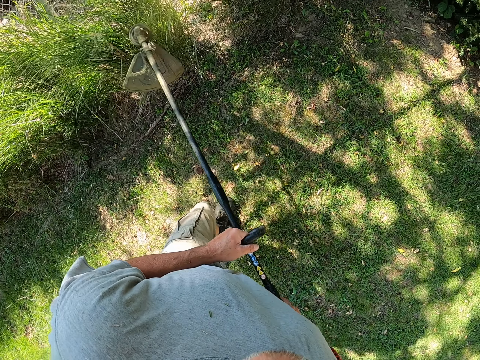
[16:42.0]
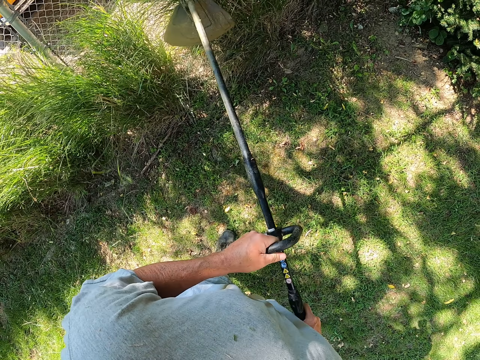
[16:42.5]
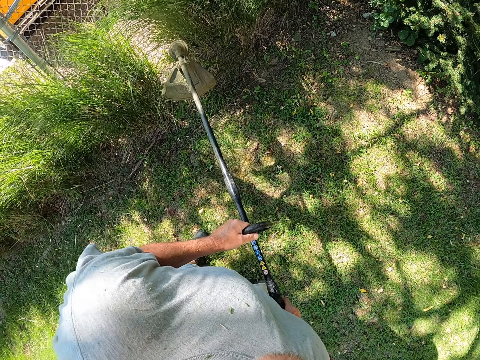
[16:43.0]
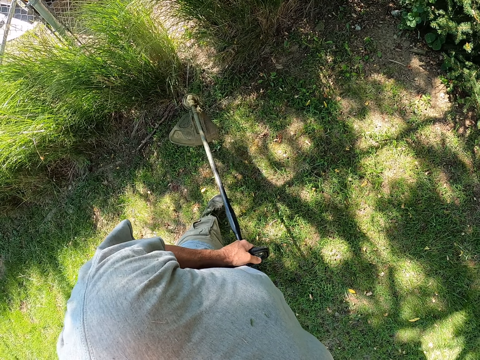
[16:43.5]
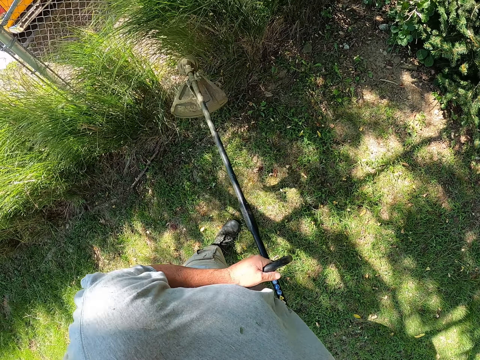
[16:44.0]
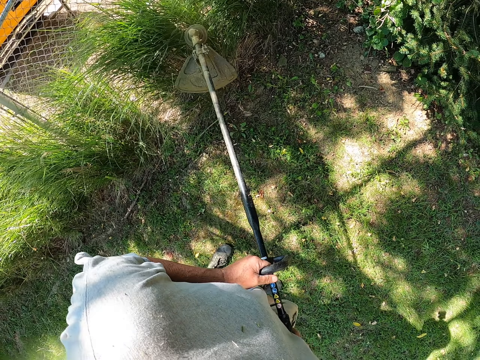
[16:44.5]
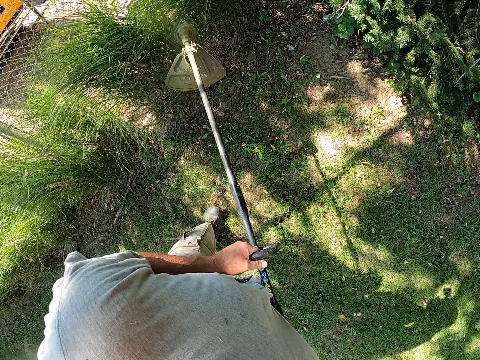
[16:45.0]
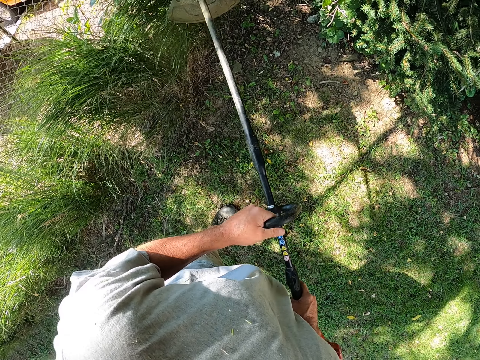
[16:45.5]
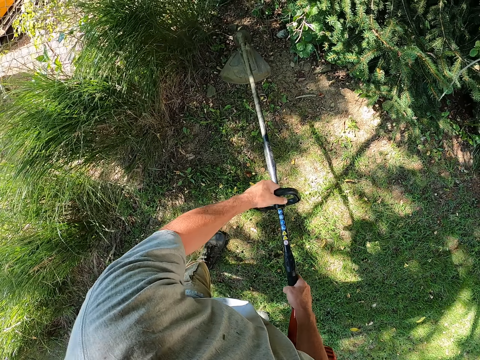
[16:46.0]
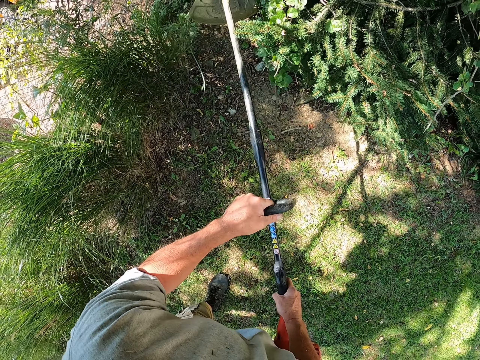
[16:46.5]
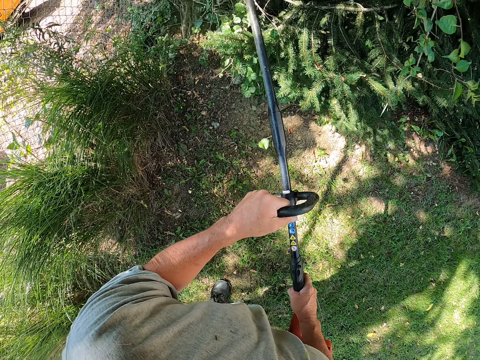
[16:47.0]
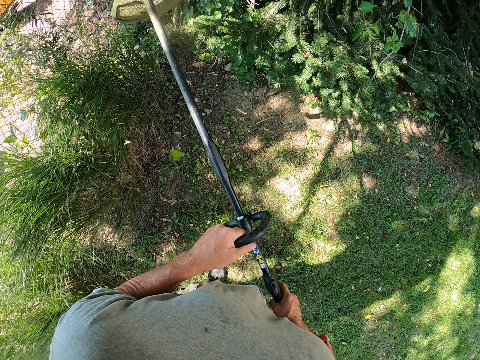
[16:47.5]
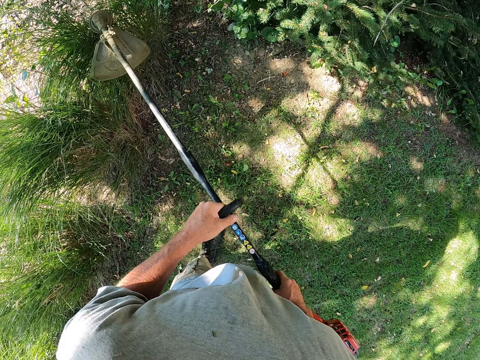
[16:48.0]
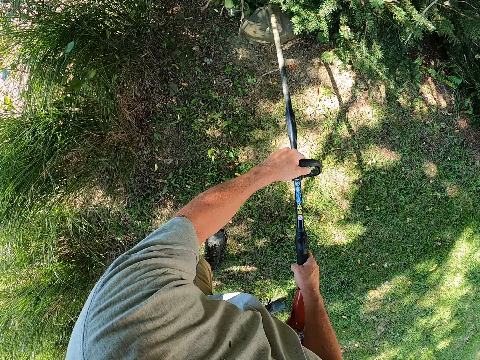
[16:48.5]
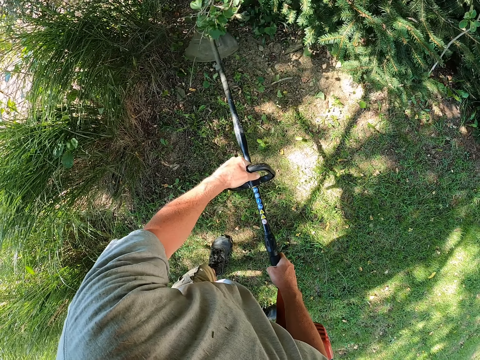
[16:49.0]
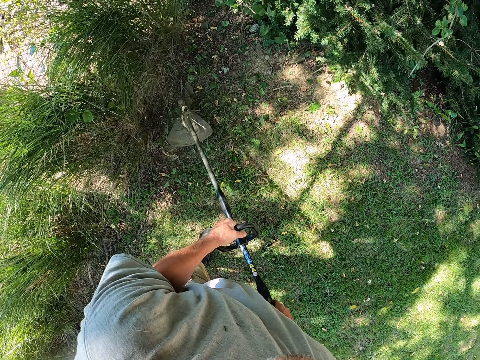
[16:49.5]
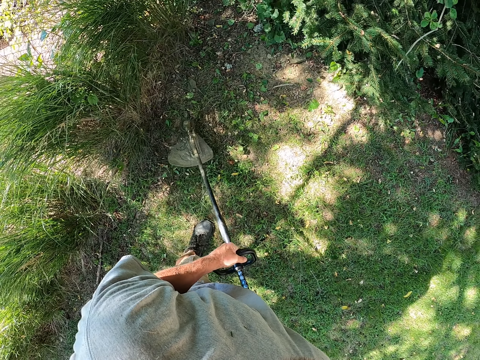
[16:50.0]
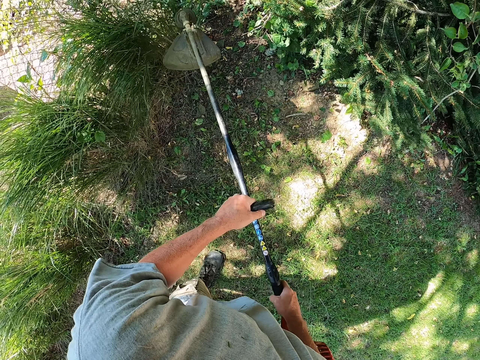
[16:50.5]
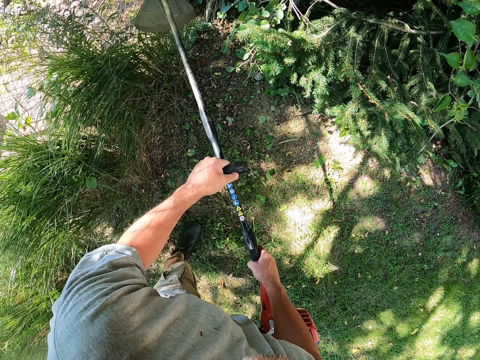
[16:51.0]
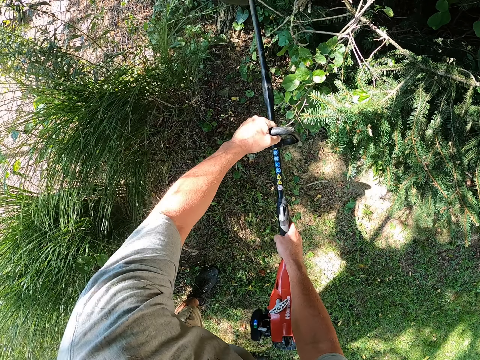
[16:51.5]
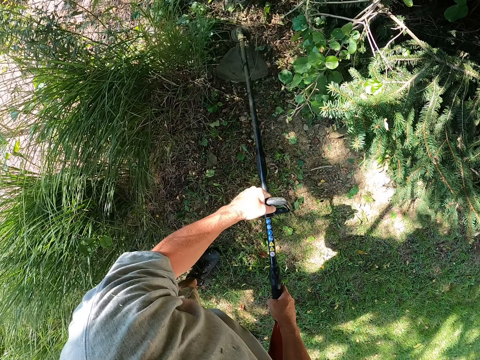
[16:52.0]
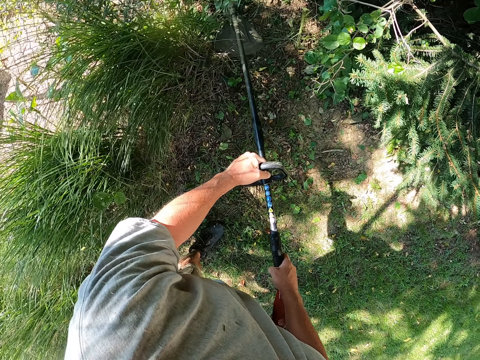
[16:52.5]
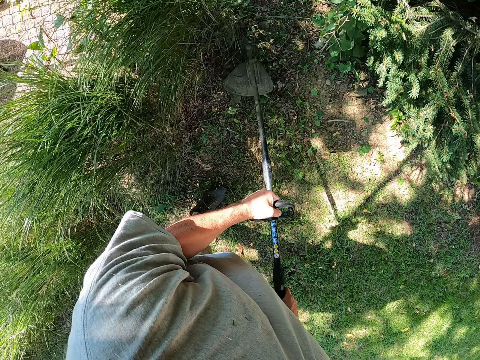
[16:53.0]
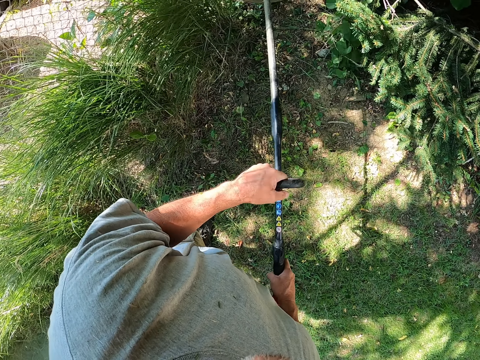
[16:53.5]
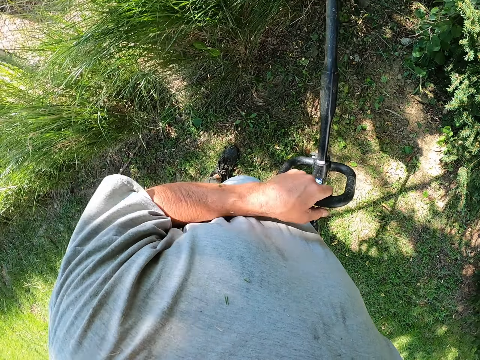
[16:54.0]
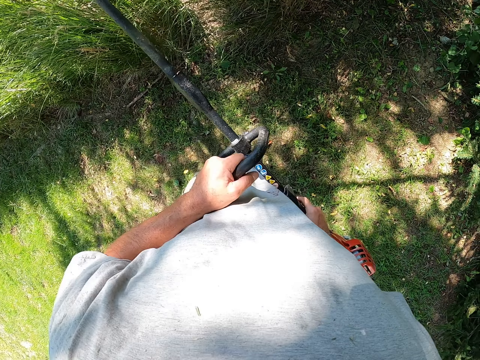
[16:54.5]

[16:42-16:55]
The camera wearer cuts plants. They cut plants repeatedly. They cut grass with a brush cutter. They cut grass with the brush cutter again.

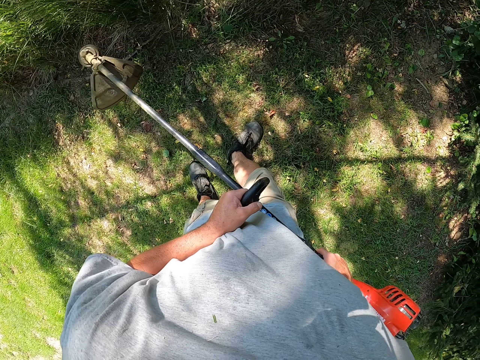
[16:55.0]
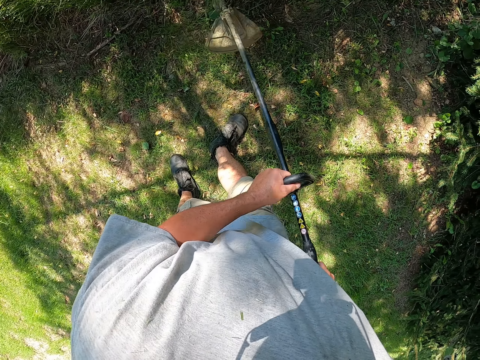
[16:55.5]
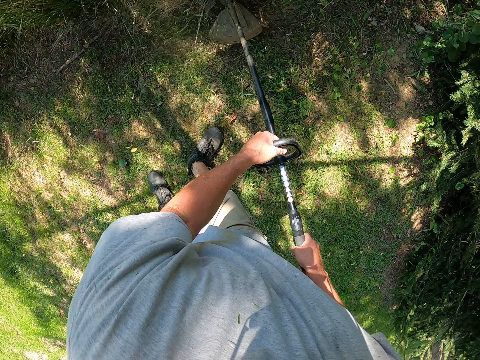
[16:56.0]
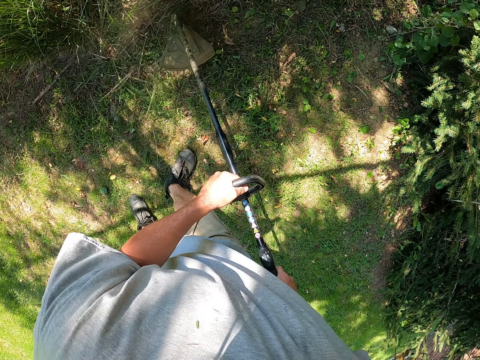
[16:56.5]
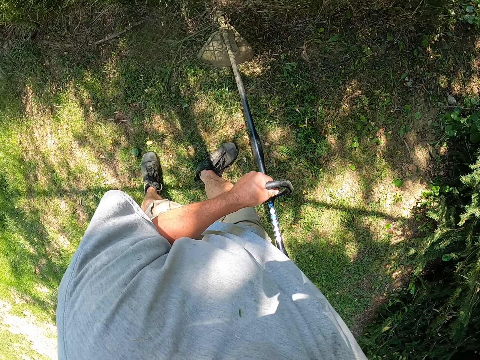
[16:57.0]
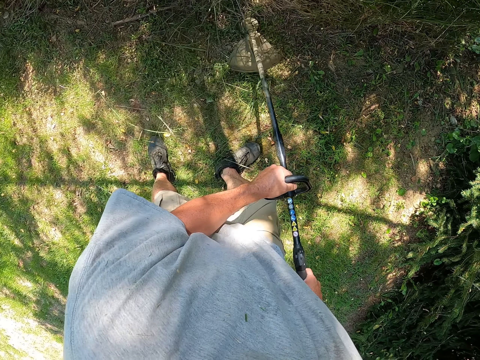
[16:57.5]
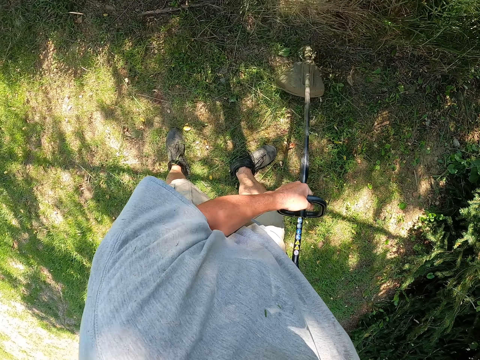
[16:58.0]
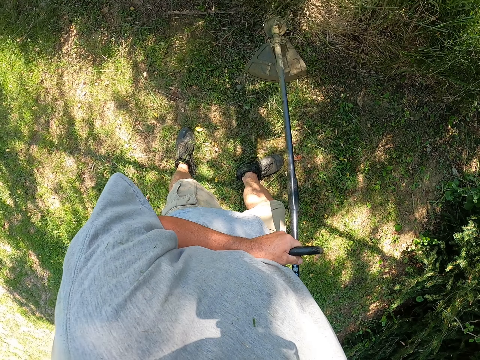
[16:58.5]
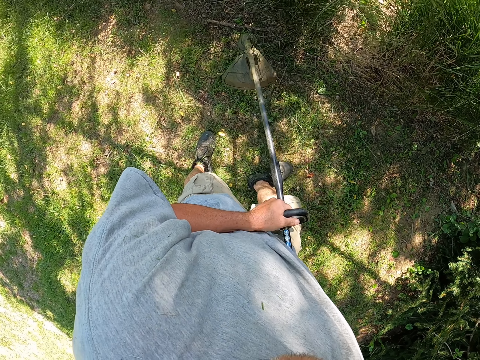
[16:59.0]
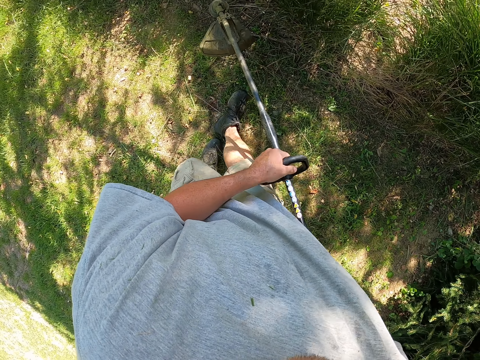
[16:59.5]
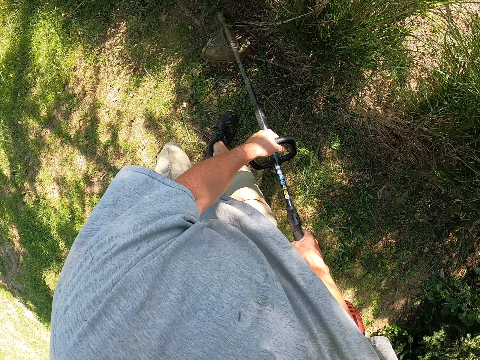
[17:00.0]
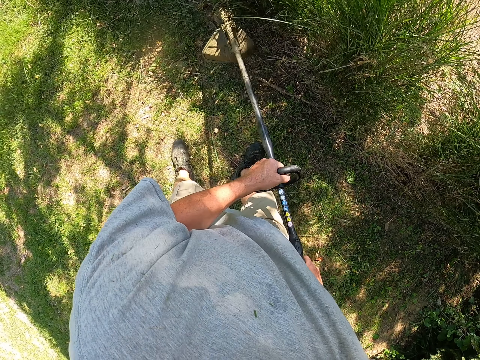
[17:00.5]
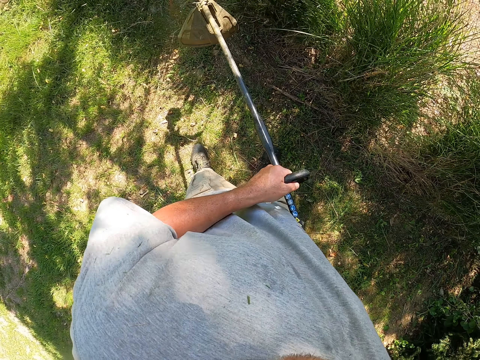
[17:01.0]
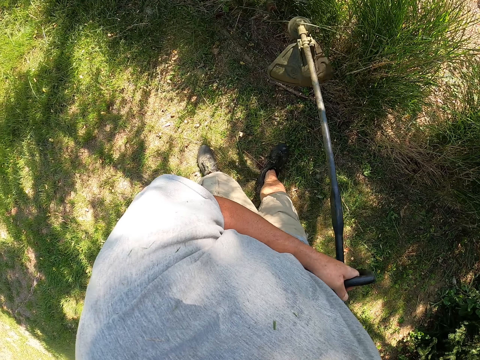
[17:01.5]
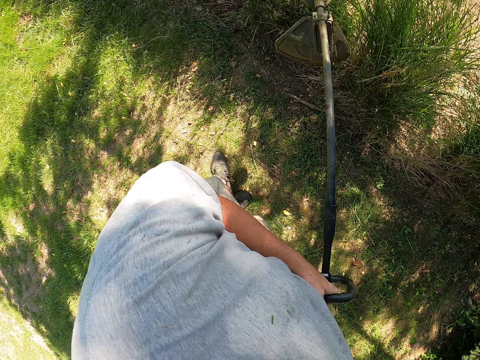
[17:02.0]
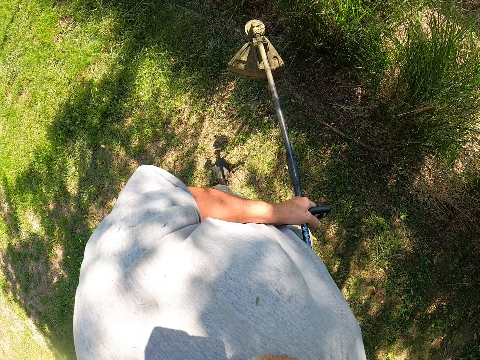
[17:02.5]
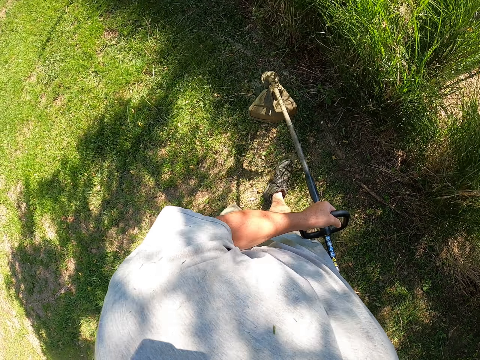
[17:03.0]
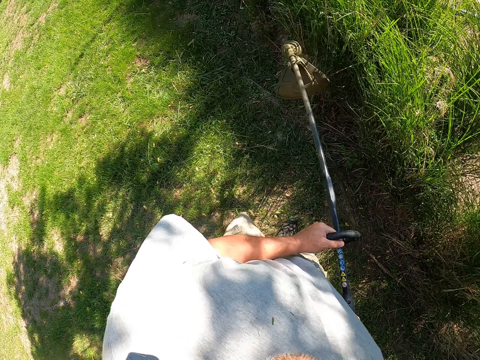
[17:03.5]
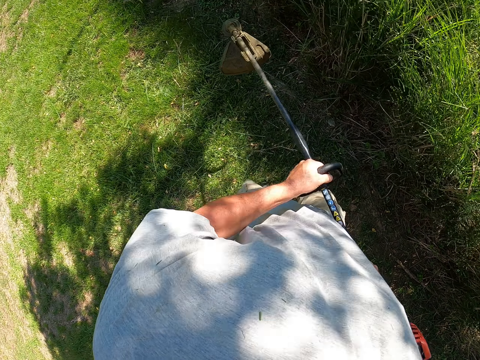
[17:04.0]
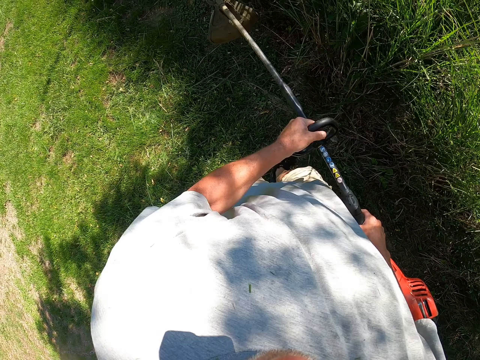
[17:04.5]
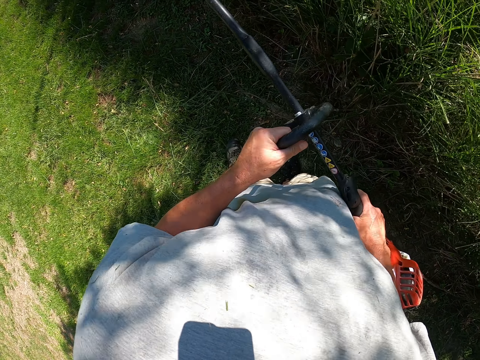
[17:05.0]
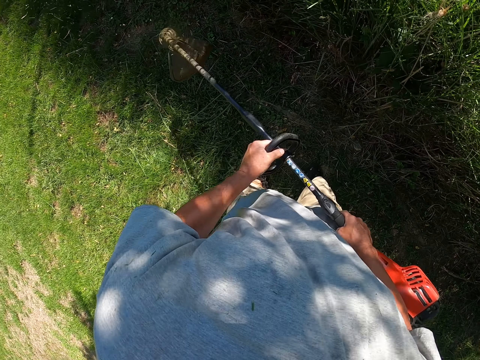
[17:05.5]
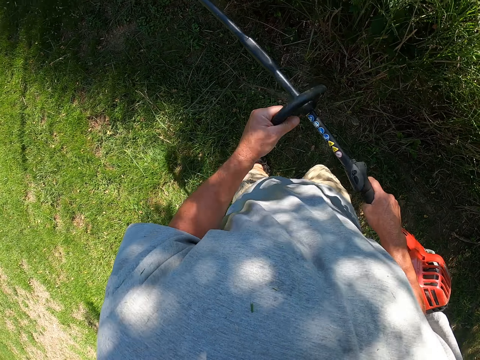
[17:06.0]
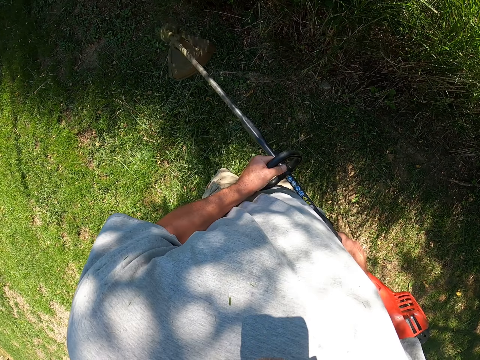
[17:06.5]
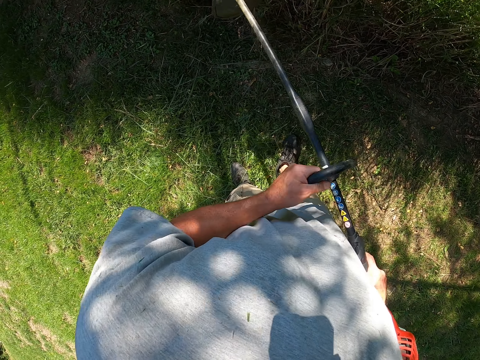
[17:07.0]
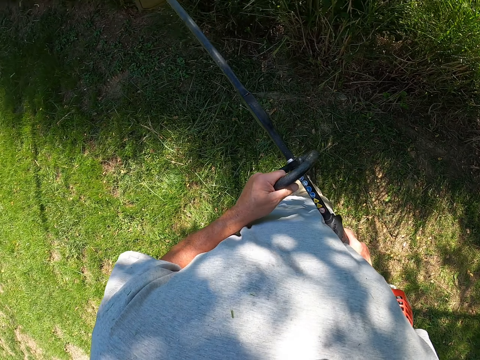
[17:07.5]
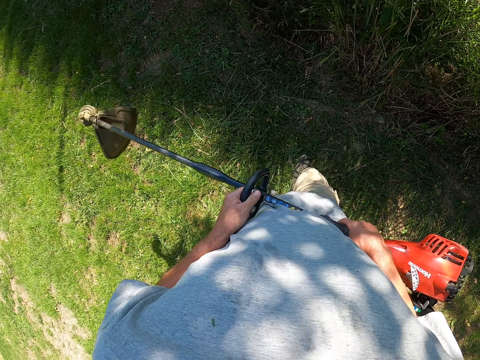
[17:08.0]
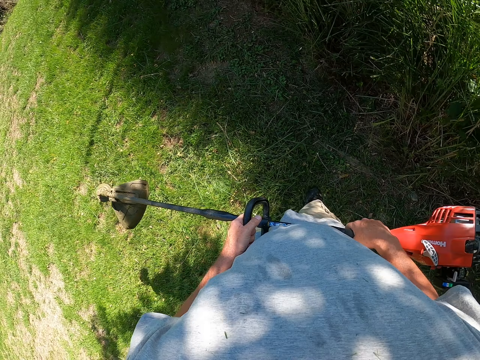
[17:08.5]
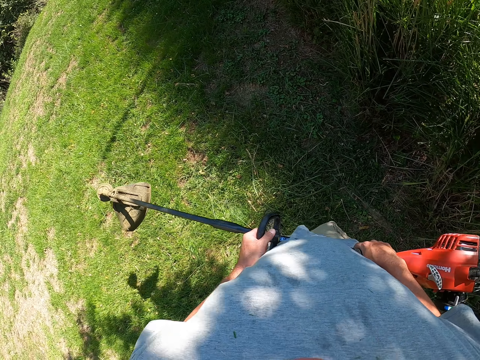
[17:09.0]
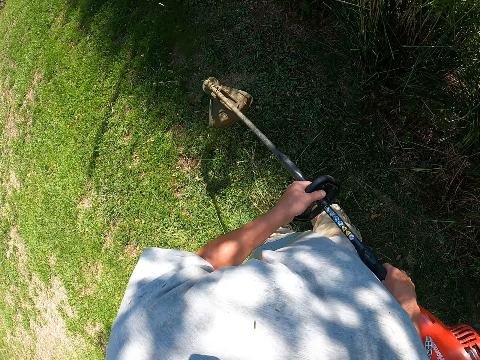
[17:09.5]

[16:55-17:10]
The camera wearer cuts grass with a brush cutter. They cut grass with the brush cutter repeatedly.
